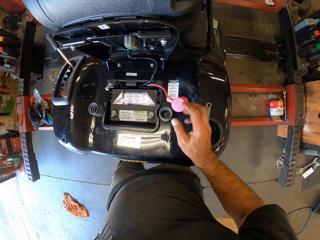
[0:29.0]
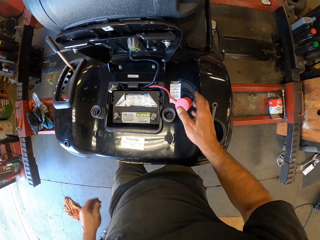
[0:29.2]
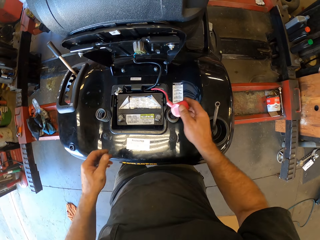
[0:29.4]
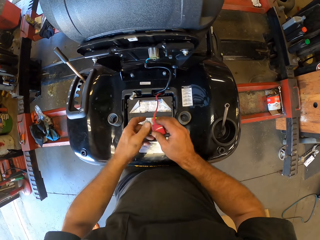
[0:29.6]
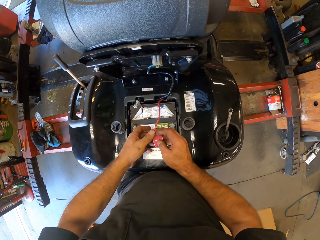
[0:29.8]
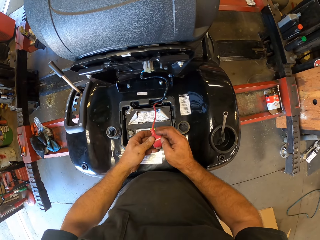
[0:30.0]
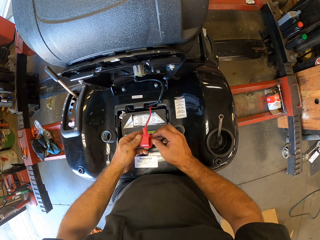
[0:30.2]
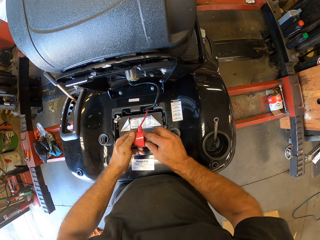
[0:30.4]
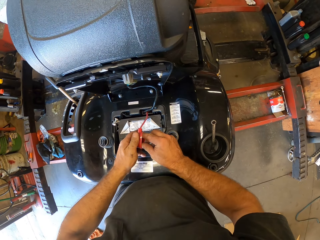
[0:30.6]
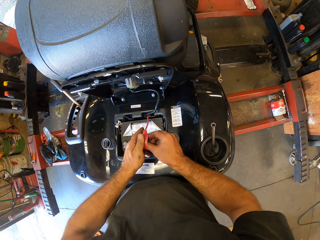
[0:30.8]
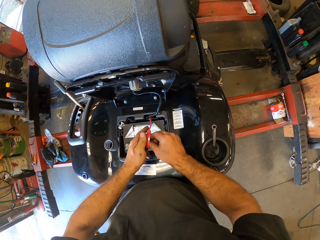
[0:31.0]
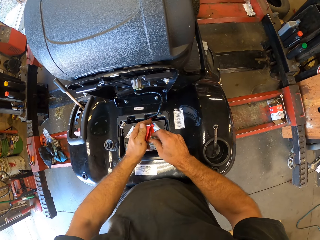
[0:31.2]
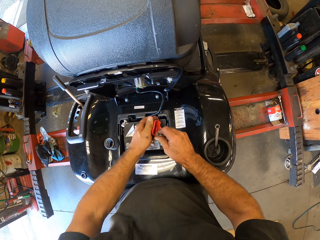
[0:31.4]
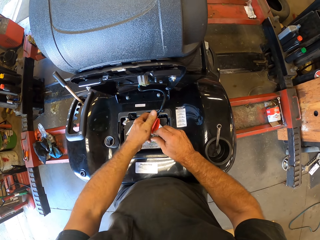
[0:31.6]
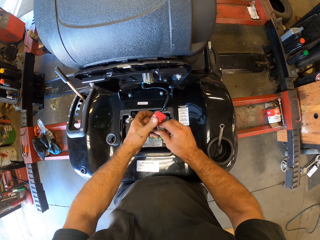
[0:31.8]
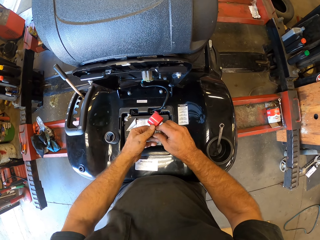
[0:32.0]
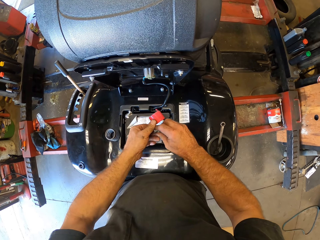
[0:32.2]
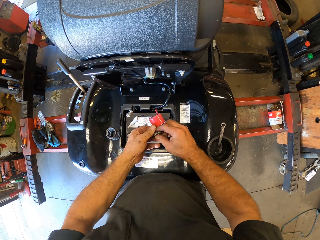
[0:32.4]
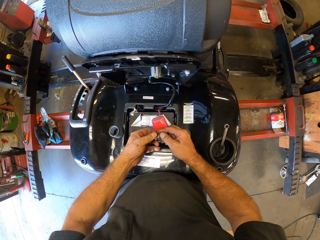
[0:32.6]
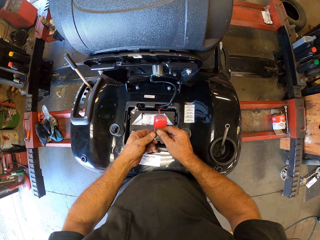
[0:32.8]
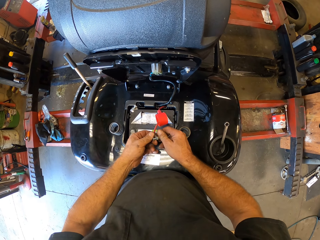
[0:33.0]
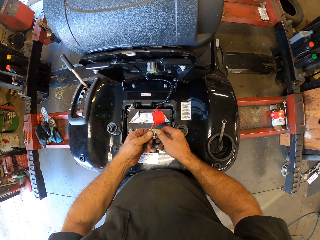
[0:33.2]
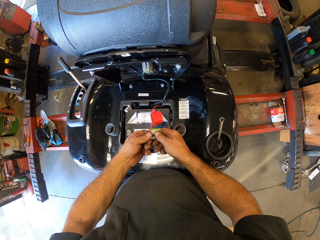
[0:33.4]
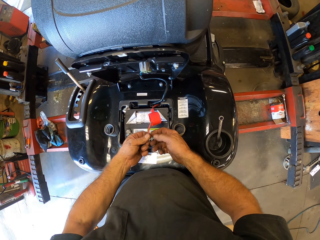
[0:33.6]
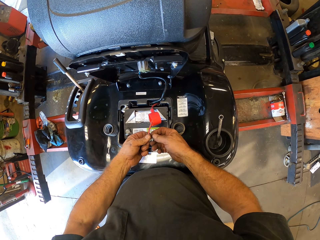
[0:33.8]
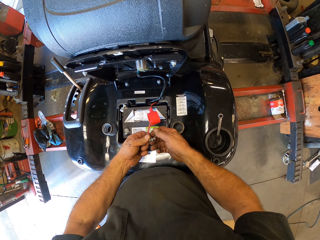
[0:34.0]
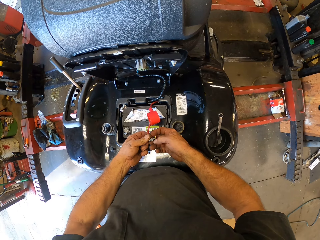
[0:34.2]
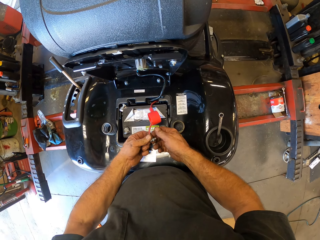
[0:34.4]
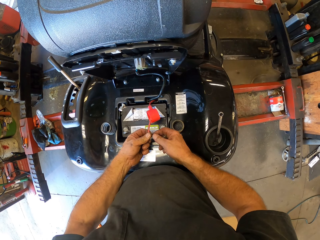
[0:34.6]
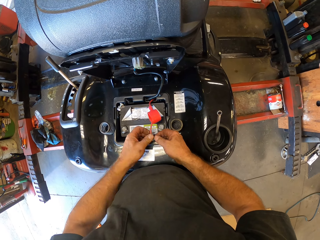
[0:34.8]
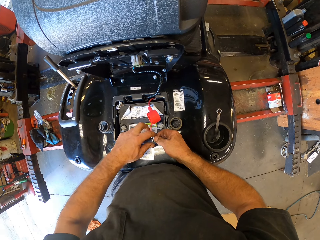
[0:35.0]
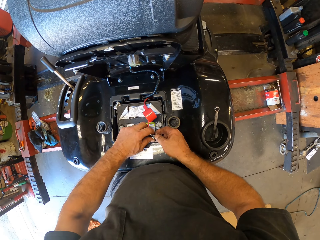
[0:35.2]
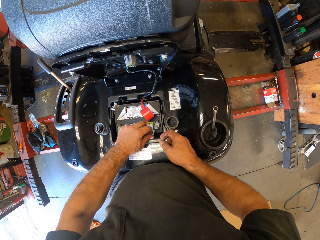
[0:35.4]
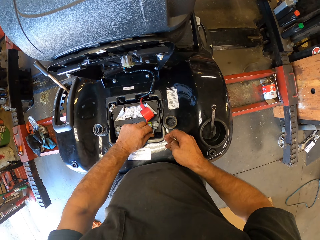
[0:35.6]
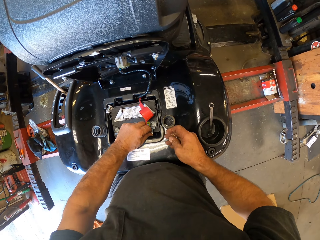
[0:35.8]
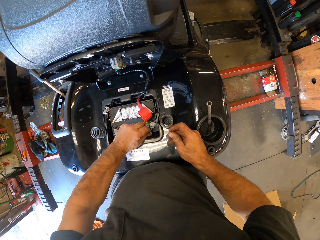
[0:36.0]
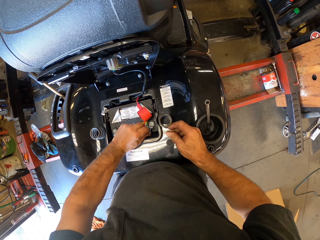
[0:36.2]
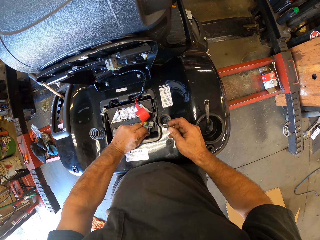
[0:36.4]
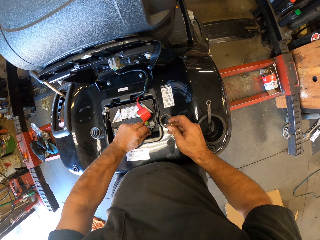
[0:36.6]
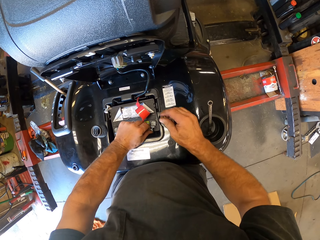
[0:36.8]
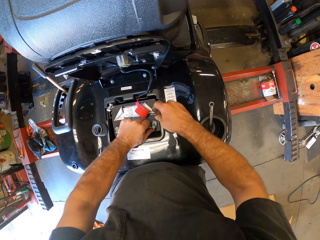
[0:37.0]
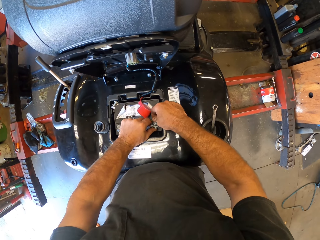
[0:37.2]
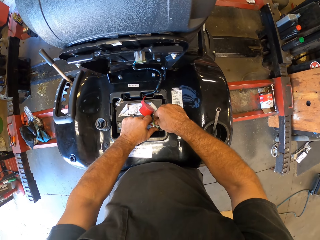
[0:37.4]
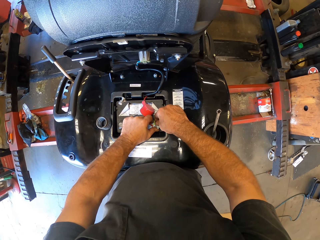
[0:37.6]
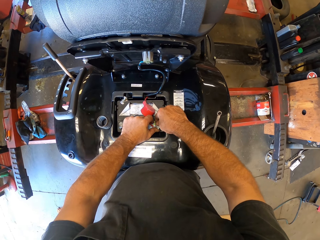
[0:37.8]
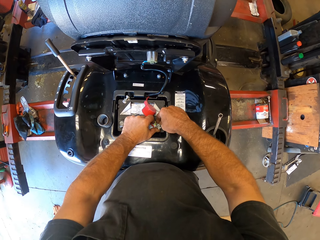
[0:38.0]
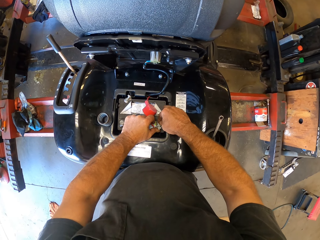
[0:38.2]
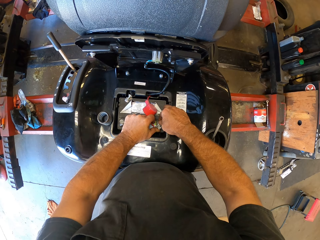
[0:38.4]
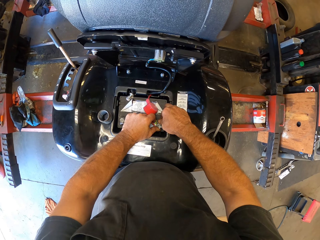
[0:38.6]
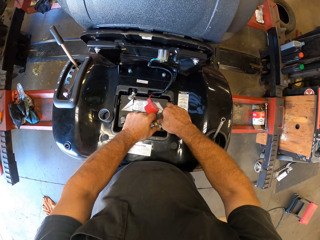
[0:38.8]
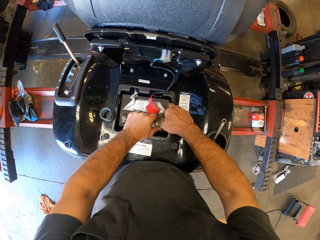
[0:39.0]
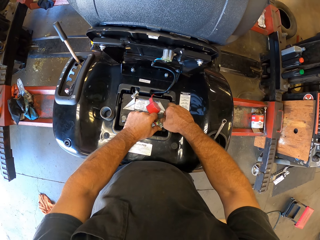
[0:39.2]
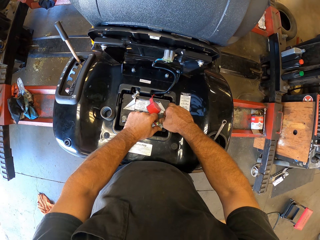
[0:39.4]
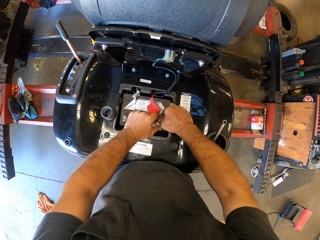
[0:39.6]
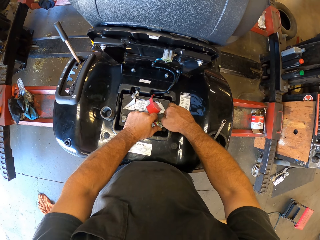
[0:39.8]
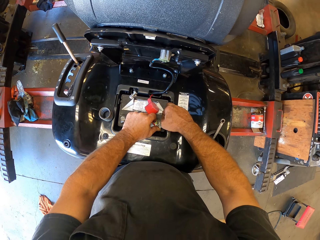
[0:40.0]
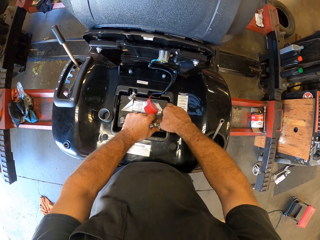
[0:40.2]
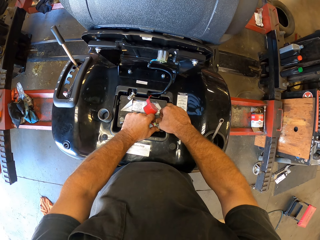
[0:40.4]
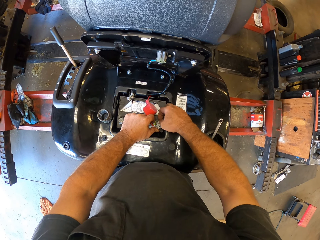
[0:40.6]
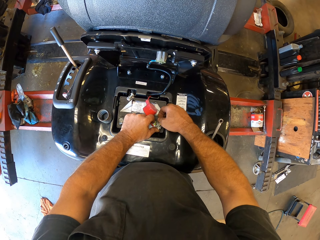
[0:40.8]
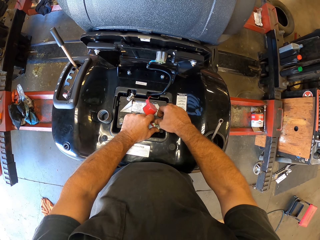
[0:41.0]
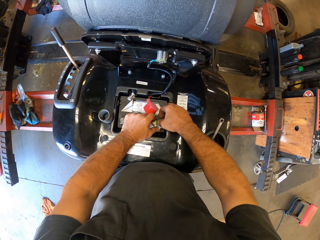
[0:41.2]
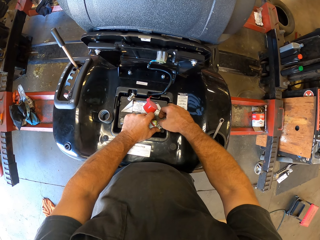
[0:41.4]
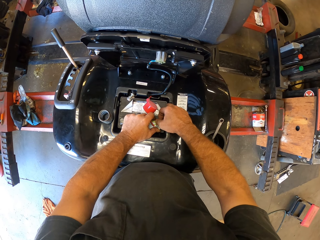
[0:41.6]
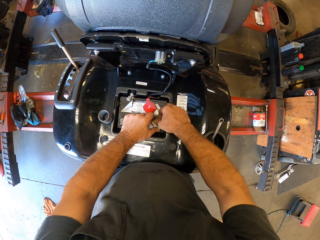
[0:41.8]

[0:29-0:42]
The camera wearer picks up the wire cable from the ride-on lawn mower. They open a screw in the machine. They move the cable insulator. They remove the bolt from the nut. They fix the nut into the battery. They close the bolt in the nut.

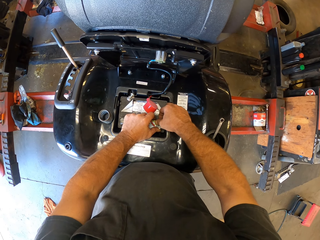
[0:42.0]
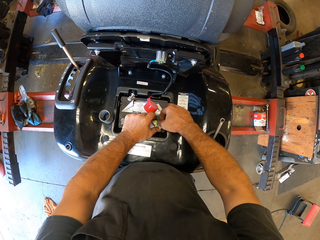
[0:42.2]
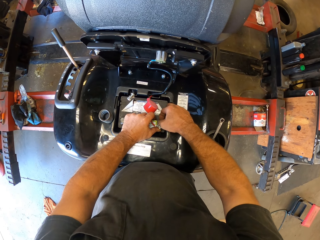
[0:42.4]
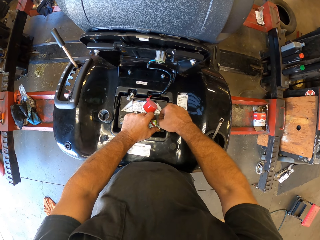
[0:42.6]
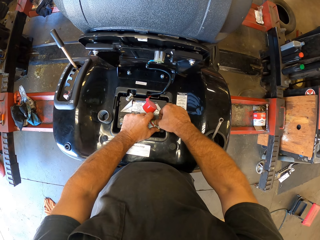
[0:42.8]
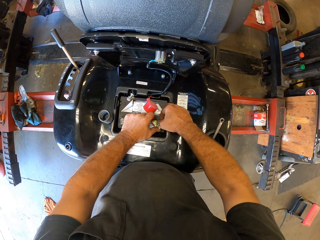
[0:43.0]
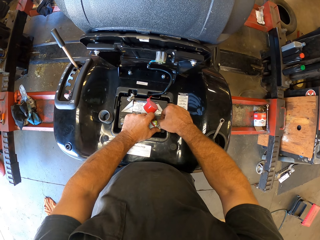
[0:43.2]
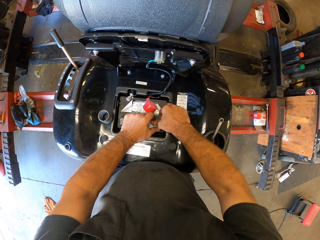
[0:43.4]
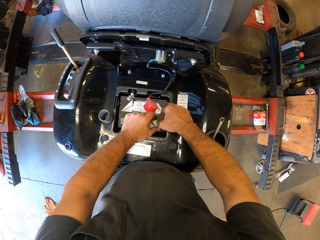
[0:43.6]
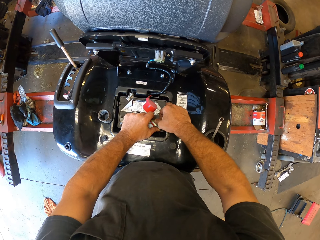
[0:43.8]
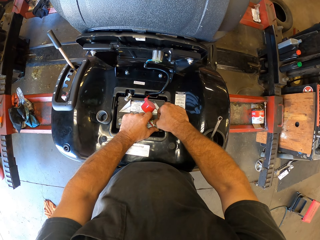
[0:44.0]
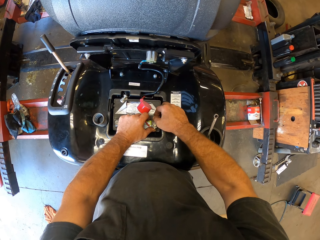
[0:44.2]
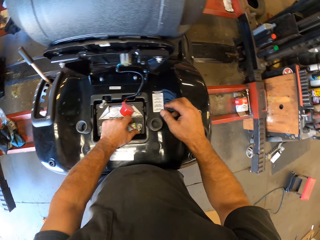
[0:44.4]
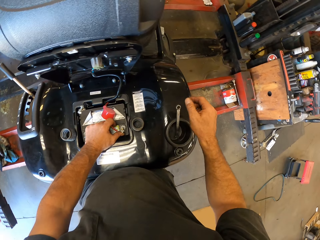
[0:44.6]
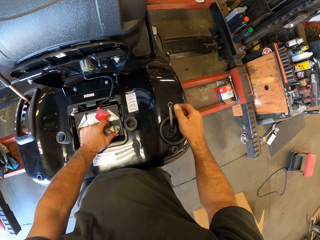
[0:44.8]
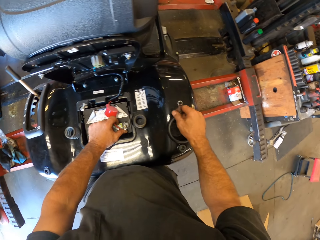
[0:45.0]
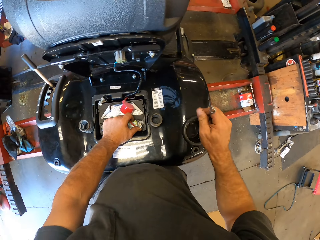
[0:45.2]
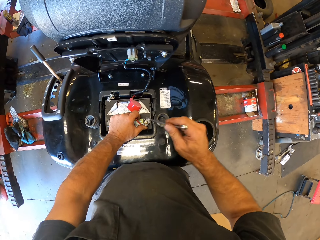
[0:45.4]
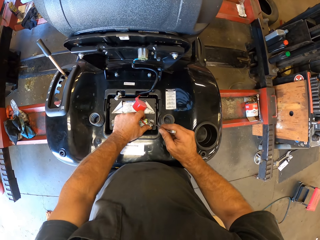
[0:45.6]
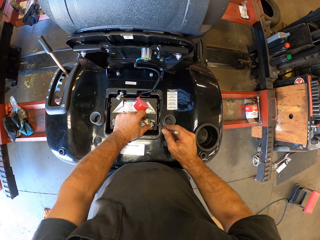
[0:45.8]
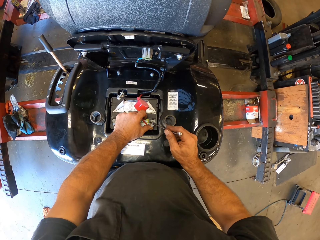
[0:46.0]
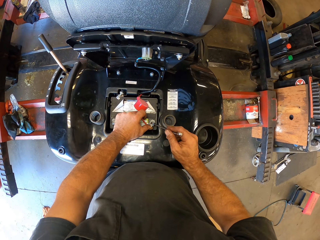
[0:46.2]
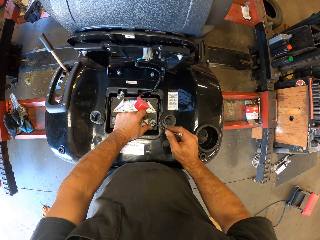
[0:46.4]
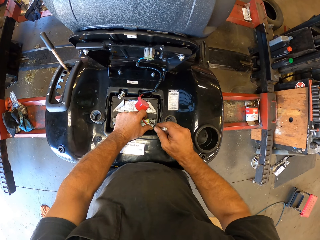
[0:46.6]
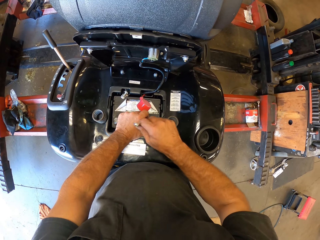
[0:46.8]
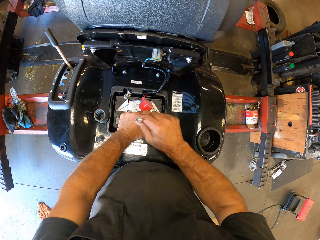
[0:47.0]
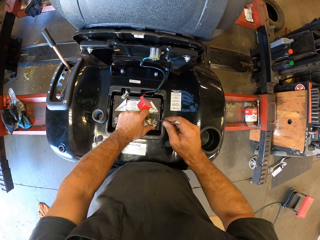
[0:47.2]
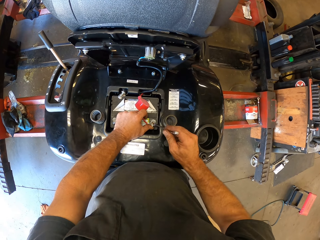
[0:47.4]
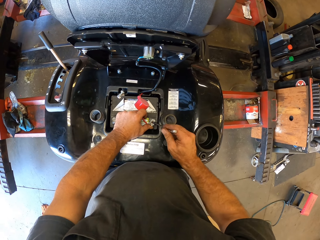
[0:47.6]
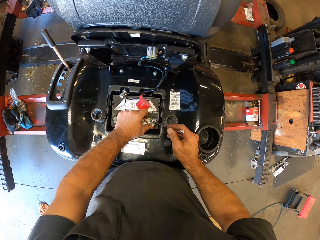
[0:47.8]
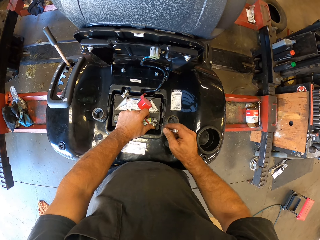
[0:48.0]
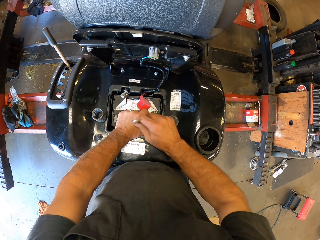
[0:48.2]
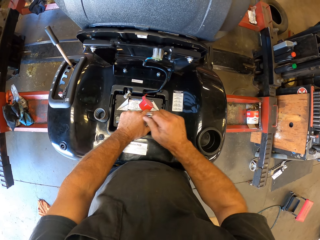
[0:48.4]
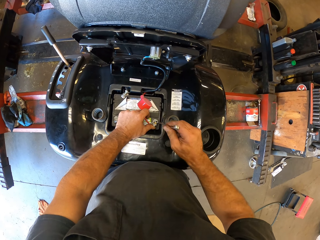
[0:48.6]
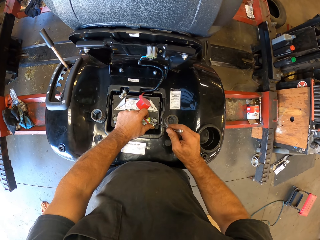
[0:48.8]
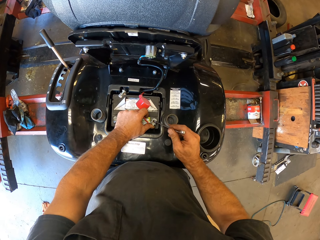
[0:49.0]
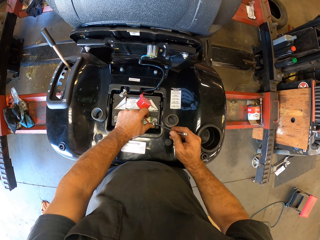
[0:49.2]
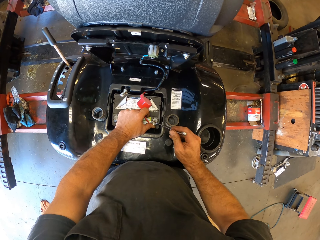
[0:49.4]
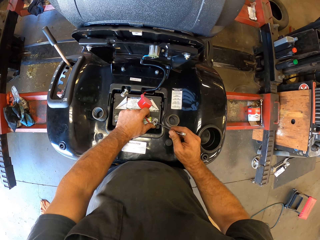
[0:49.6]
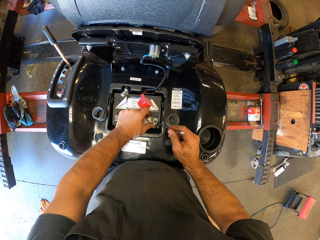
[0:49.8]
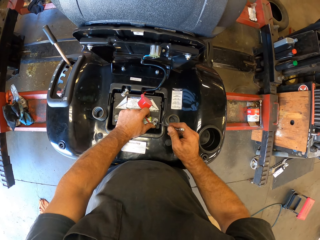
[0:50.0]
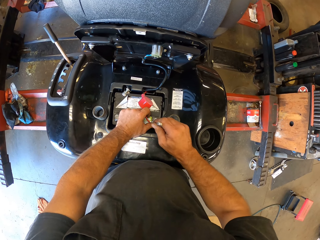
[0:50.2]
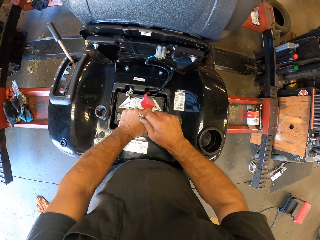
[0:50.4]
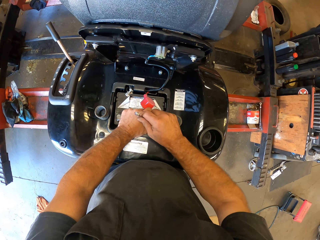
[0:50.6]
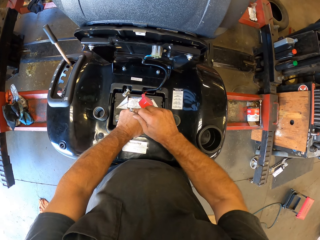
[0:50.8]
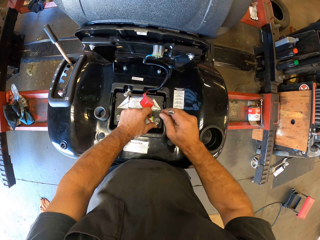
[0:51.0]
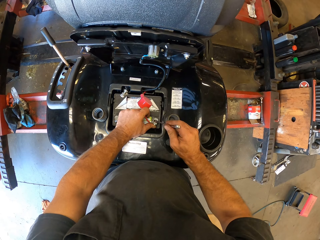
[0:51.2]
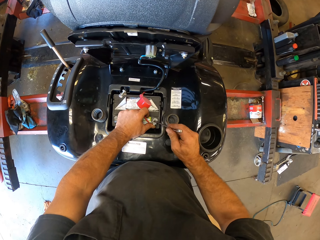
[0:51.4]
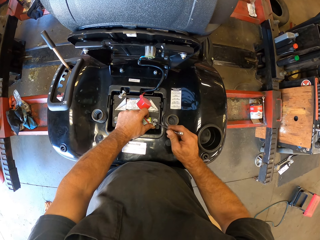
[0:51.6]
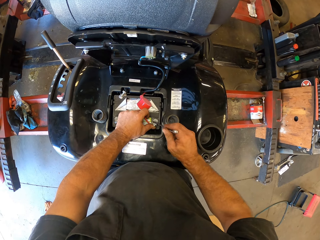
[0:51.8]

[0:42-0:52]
The camera wearer picks up the spanner or screwdriver from the ride-on lawn mower. They tighten the bolt with the spanner.
